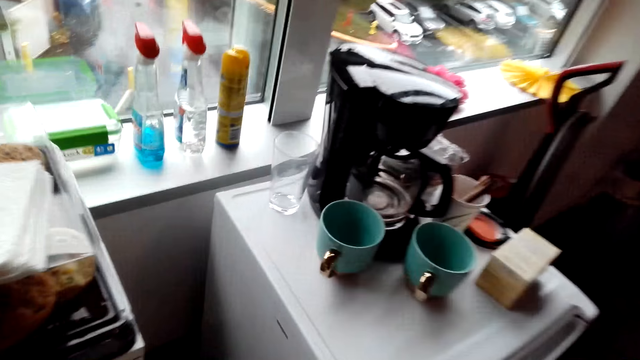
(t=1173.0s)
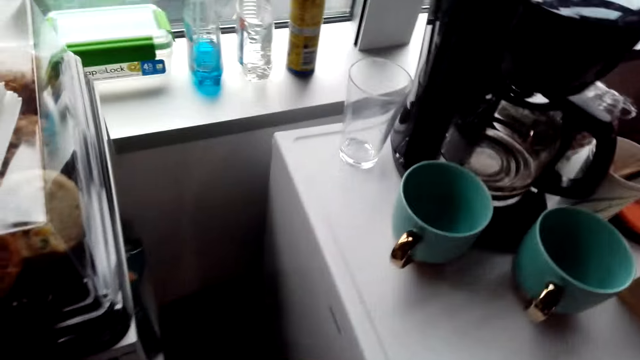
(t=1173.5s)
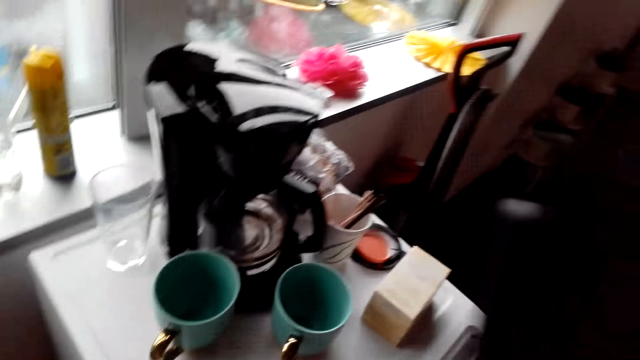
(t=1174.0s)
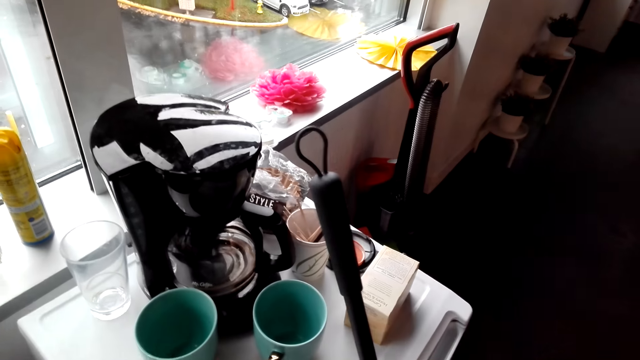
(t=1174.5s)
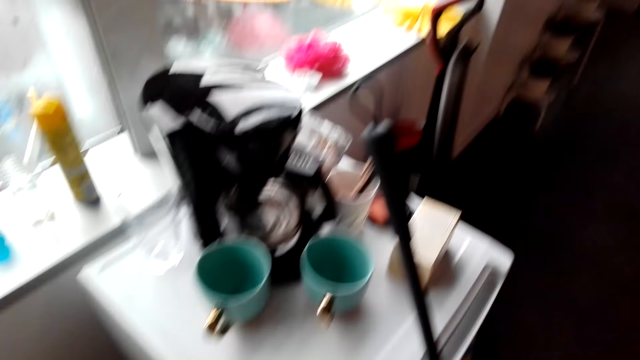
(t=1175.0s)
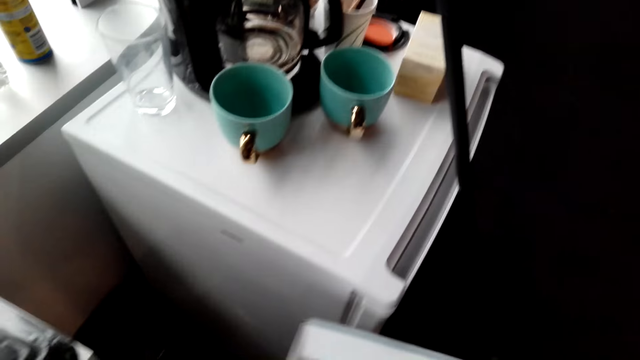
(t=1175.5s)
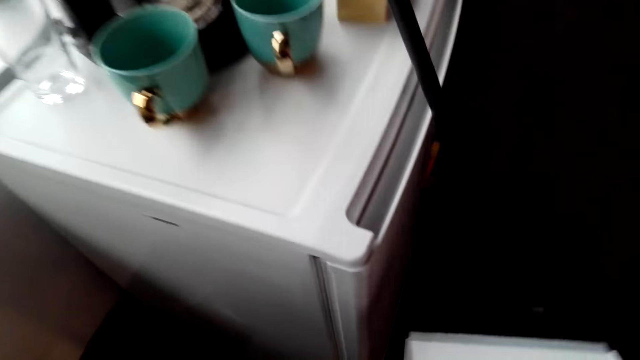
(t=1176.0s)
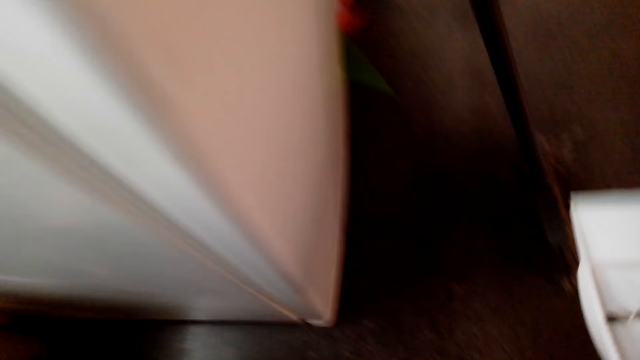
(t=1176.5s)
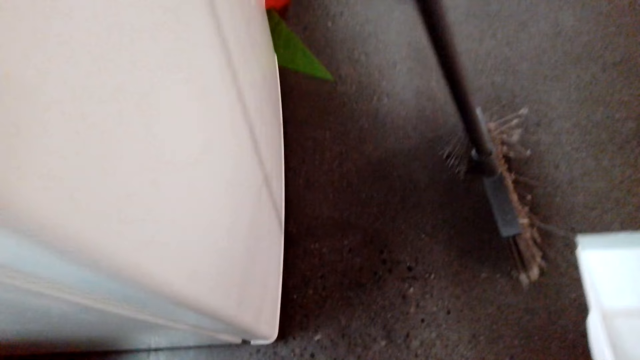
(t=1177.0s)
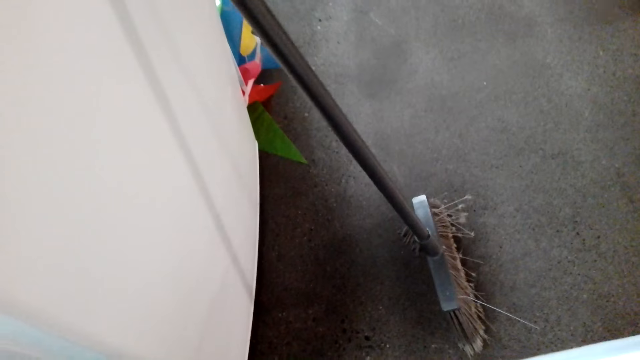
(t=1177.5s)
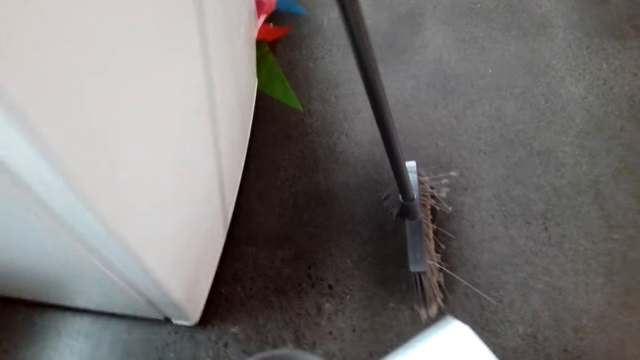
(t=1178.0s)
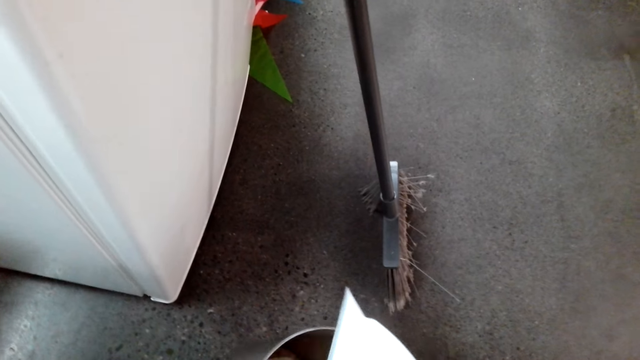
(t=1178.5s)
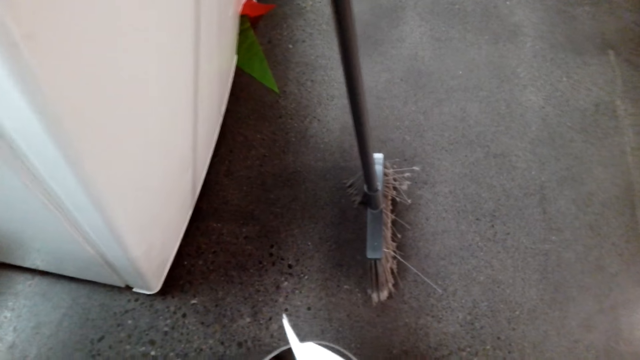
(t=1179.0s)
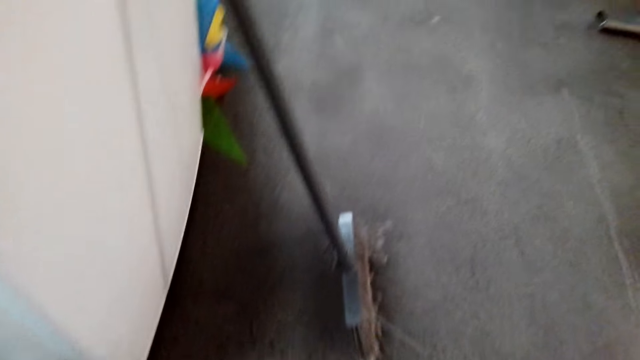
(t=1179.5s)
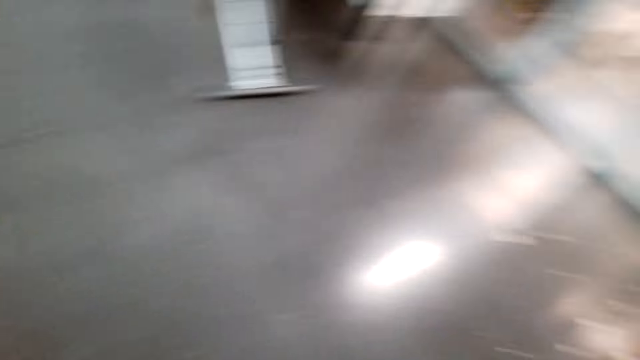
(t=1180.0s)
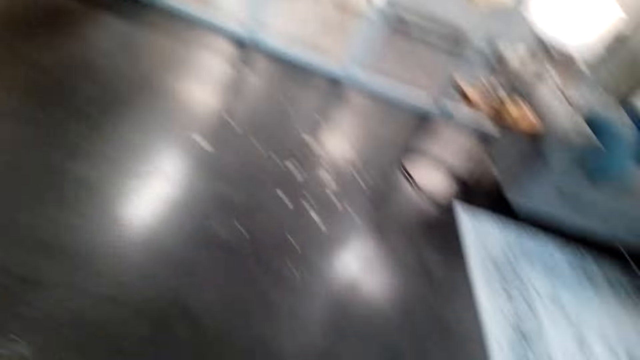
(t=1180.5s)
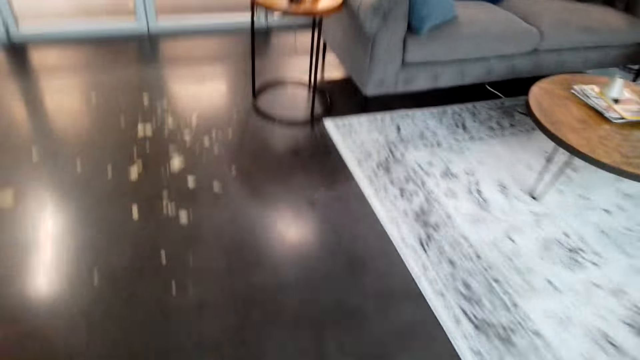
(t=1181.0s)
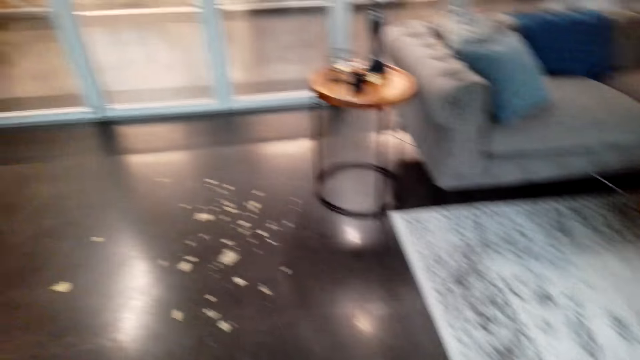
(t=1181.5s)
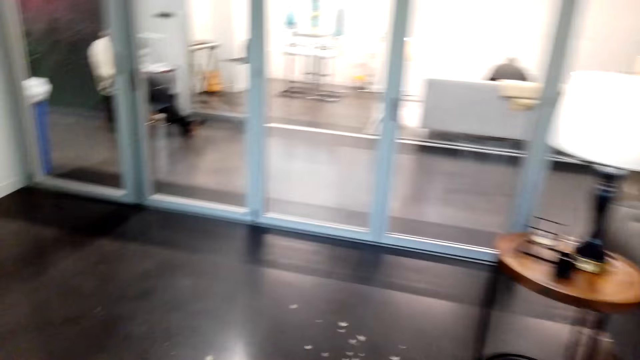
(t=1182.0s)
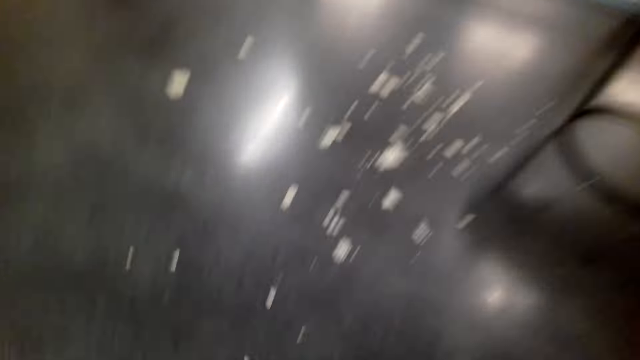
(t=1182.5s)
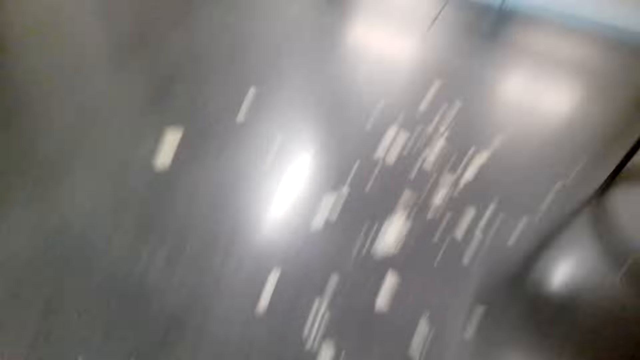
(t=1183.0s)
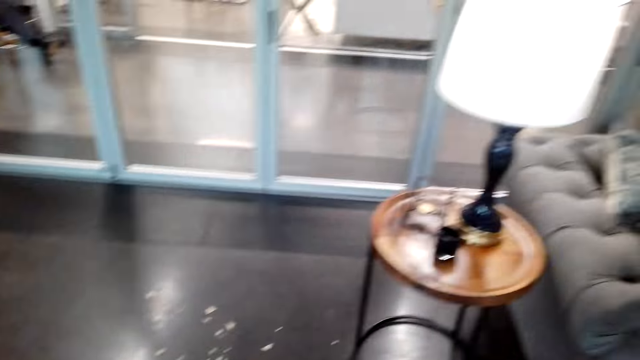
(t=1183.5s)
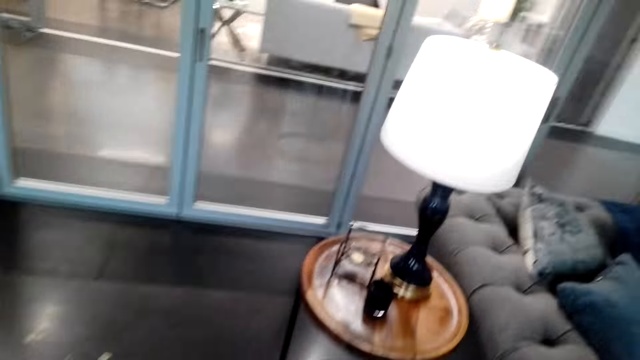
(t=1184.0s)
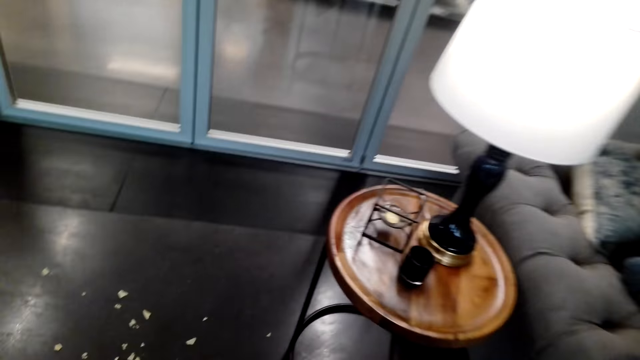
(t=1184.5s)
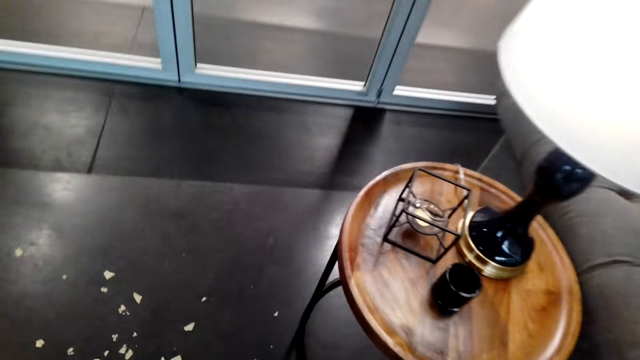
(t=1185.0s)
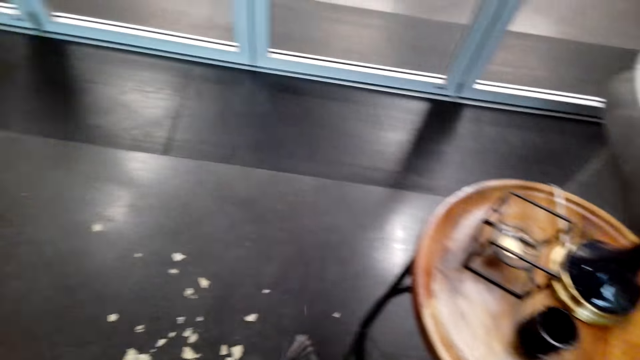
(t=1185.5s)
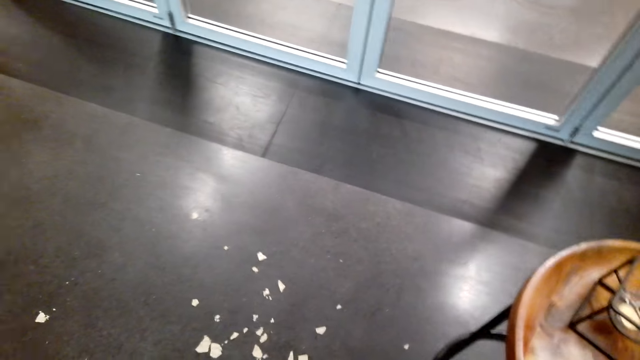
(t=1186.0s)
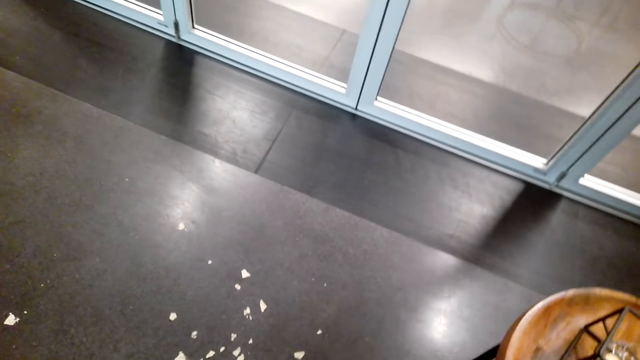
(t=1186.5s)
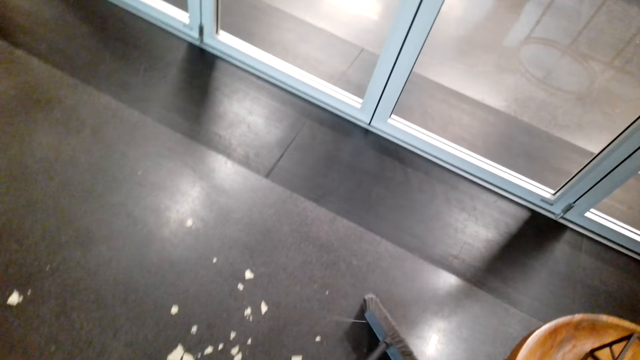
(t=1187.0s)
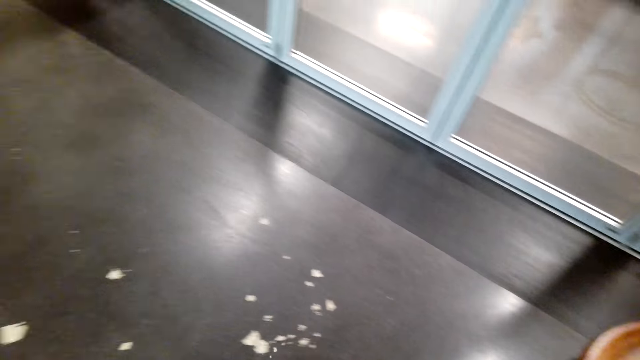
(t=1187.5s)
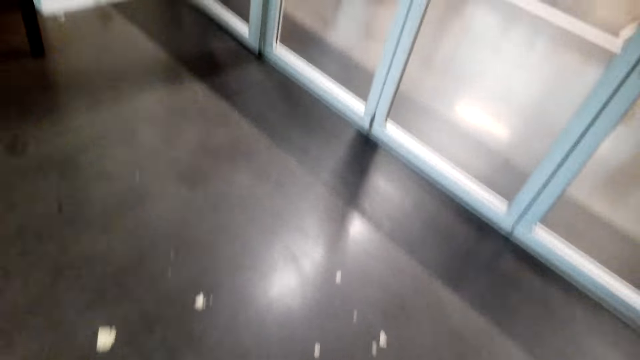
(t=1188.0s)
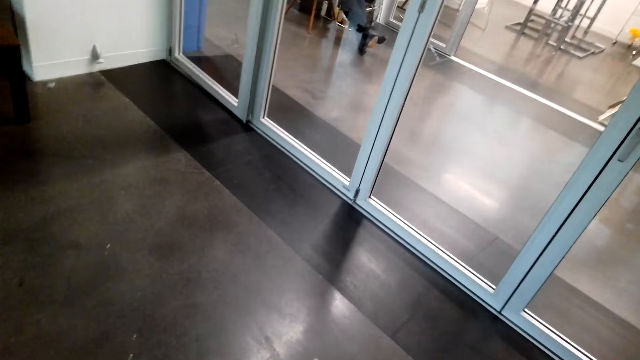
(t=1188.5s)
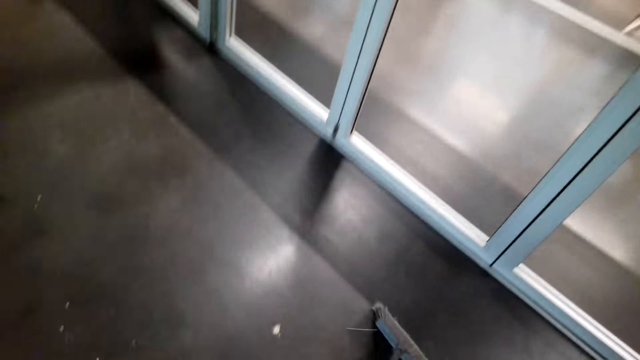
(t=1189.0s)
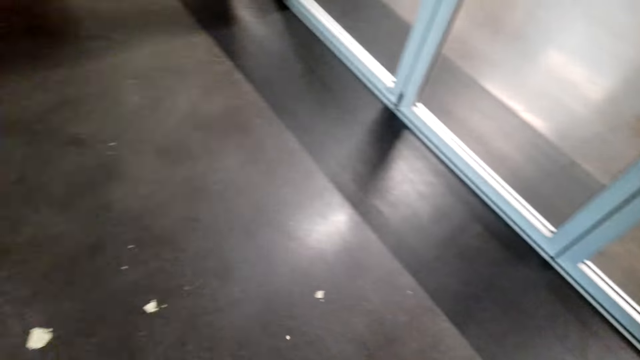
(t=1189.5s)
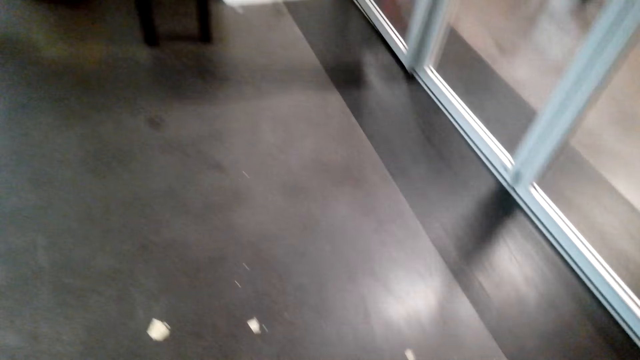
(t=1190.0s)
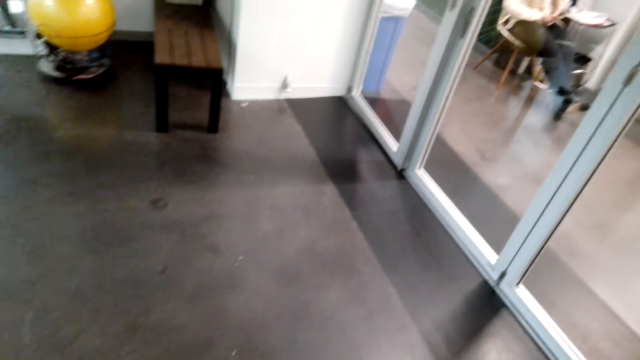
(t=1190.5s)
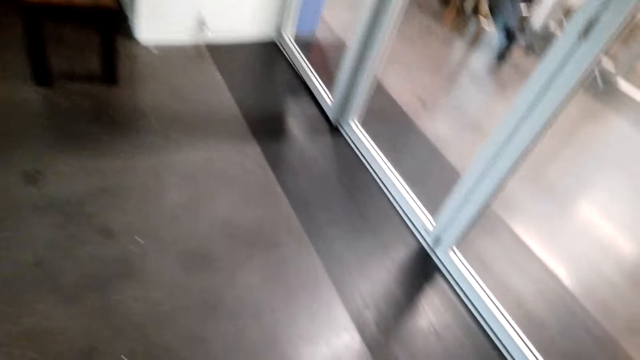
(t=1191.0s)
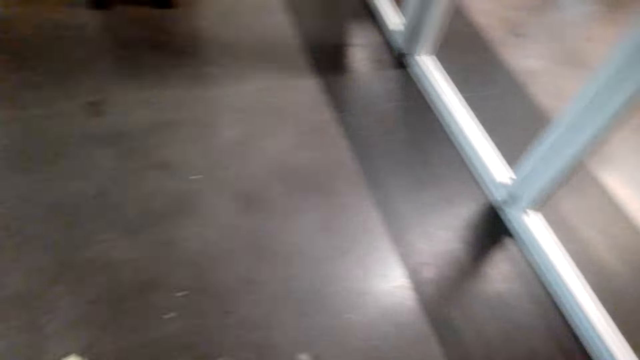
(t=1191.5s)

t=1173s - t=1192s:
The camera wearer leans the broom on the fridge. They pick the dirt with a dustpan. They sweep the floor. They clean the floor. They sweep the floor again.

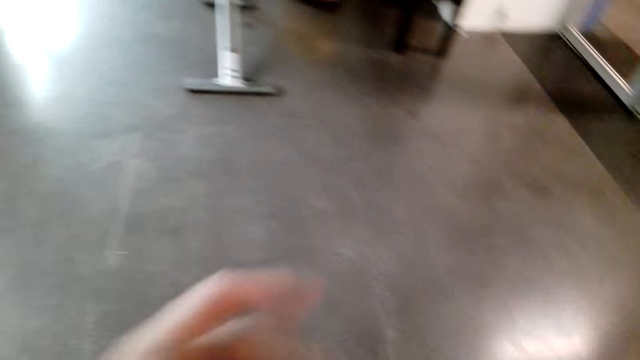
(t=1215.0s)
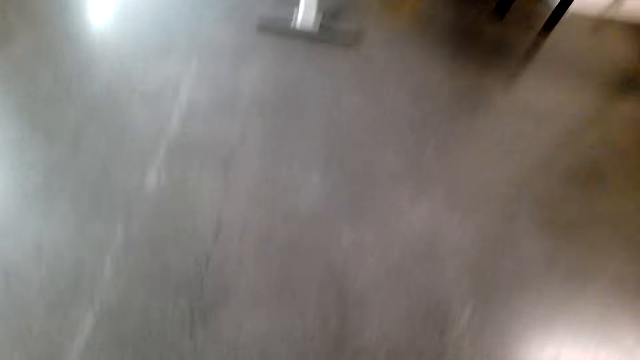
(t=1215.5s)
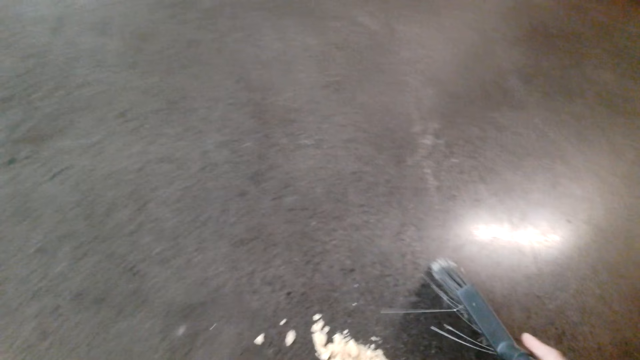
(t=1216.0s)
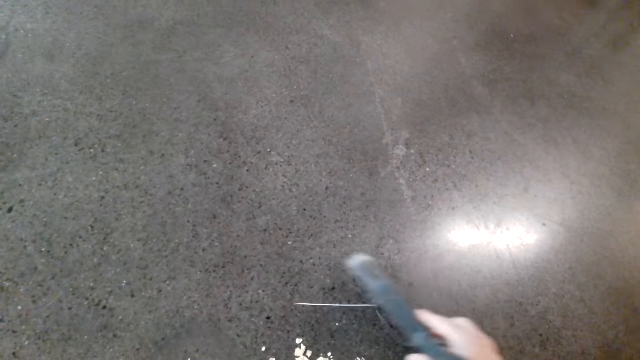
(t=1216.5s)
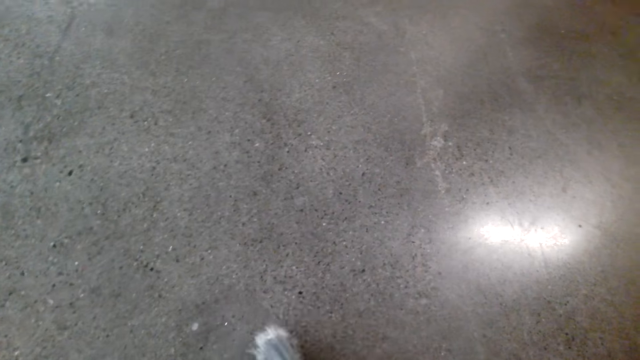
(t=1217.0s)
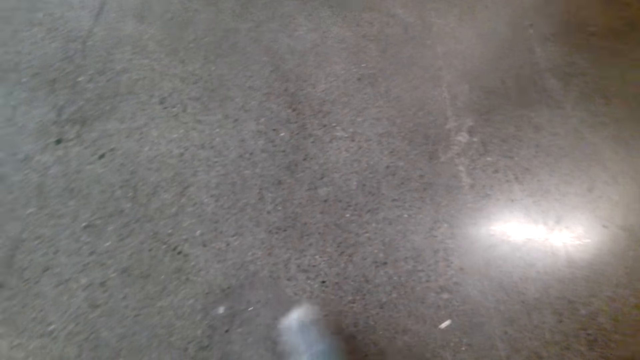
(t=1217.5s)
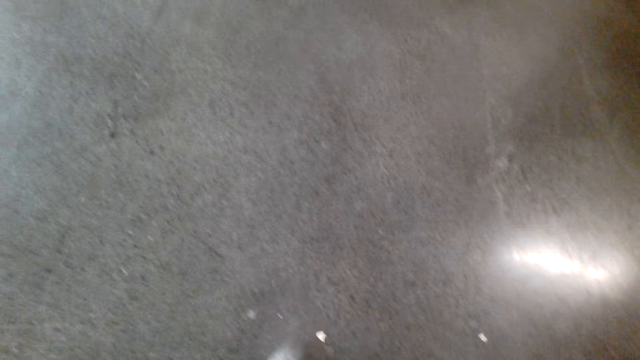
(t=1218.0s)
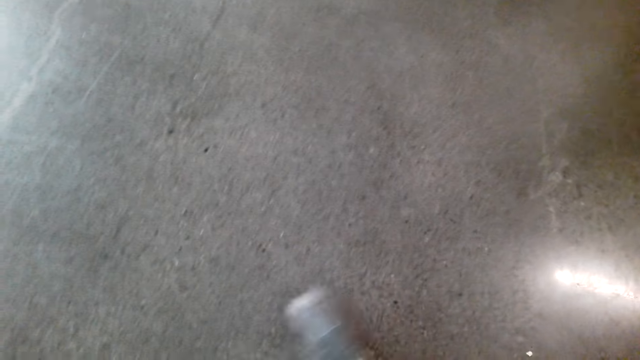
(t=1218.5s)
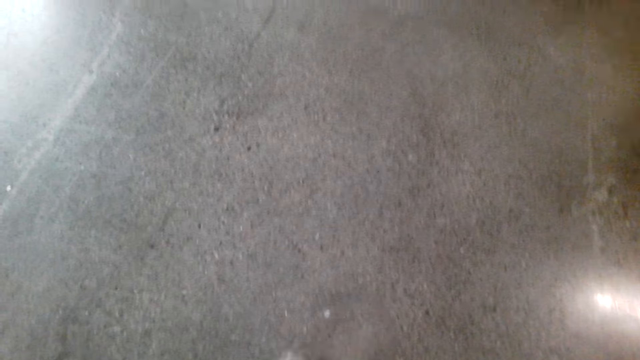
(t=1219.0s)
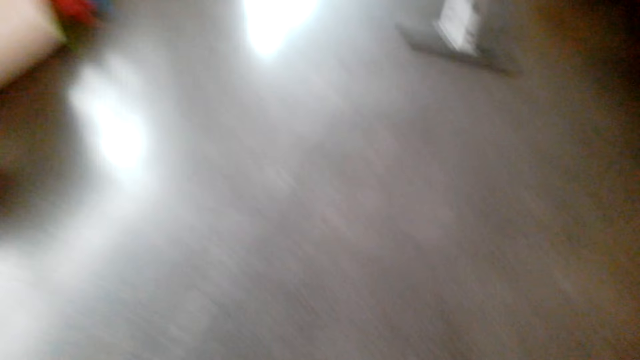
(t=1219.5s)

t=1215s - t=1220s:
The camera wearer picks the dirt with a dustpan. They sweep the floor.
